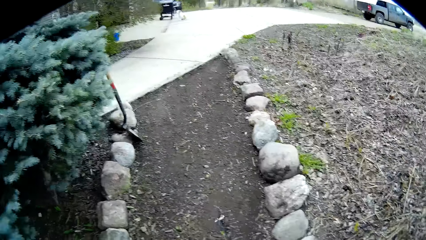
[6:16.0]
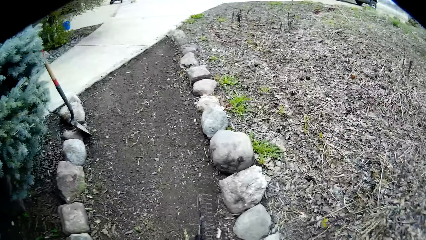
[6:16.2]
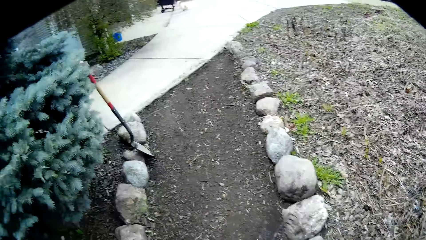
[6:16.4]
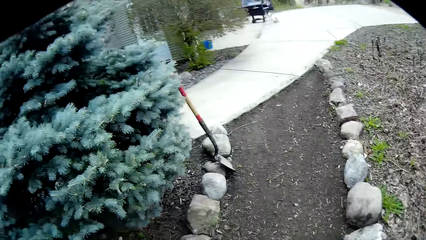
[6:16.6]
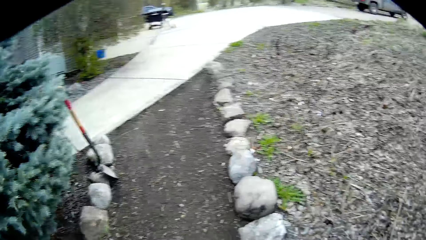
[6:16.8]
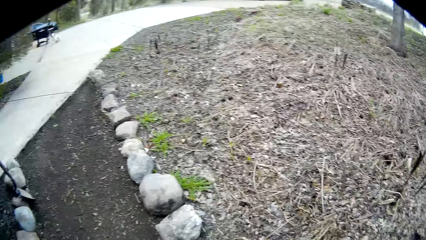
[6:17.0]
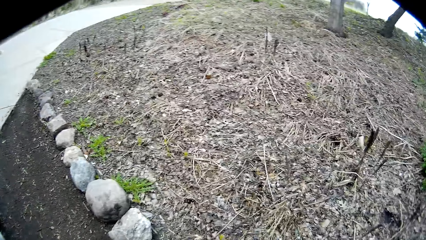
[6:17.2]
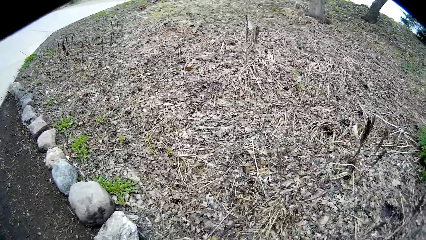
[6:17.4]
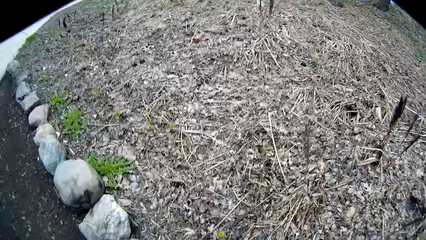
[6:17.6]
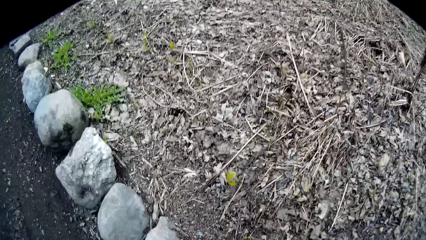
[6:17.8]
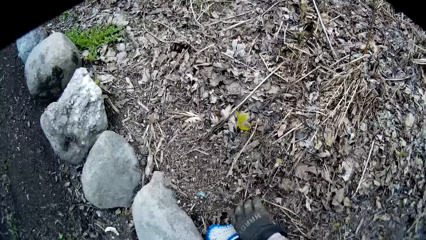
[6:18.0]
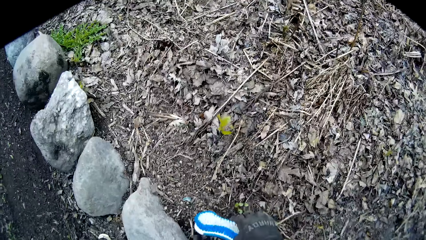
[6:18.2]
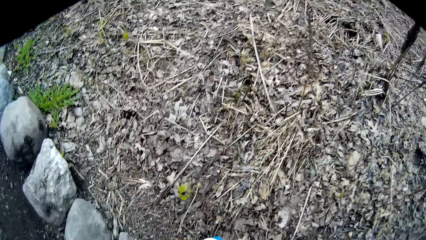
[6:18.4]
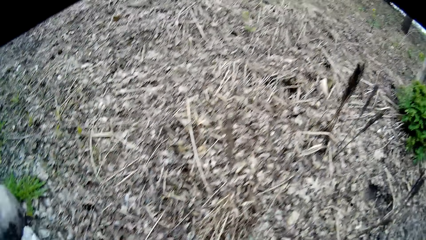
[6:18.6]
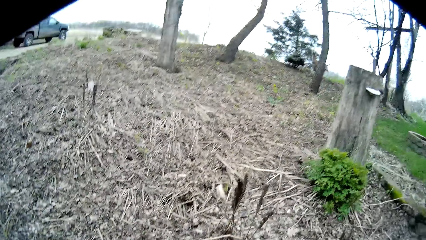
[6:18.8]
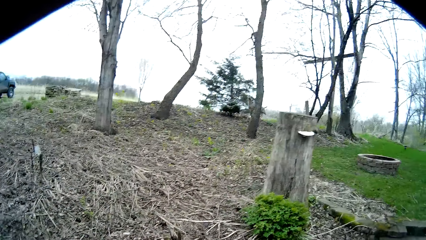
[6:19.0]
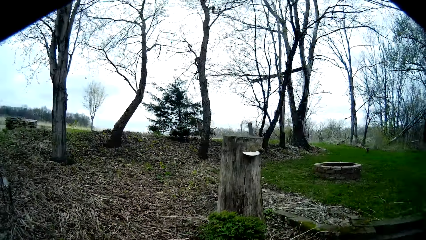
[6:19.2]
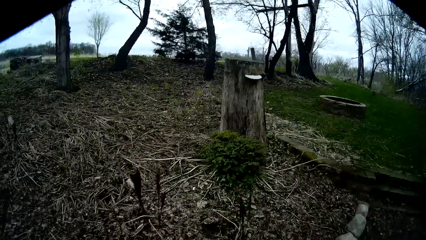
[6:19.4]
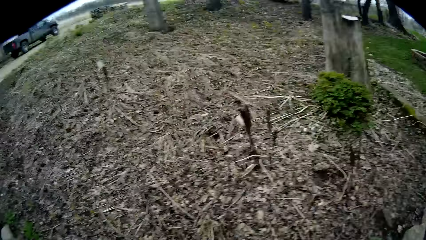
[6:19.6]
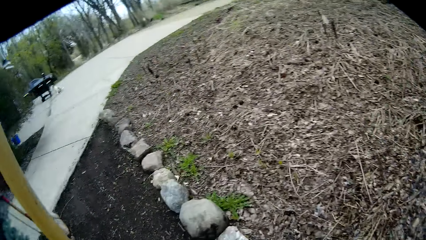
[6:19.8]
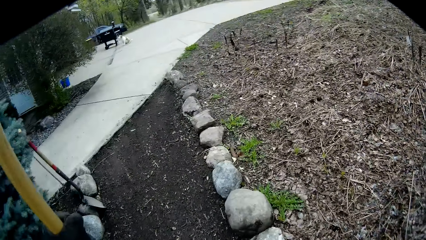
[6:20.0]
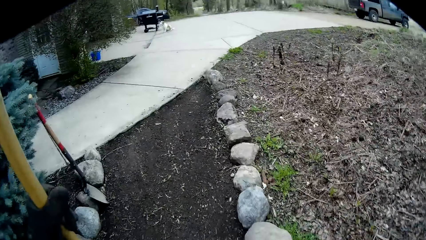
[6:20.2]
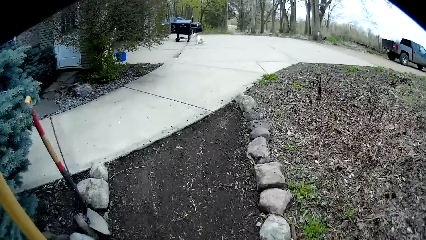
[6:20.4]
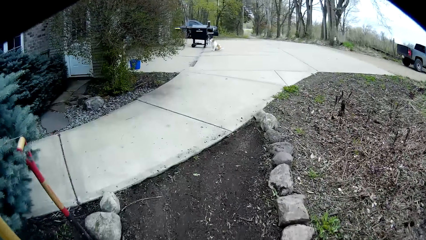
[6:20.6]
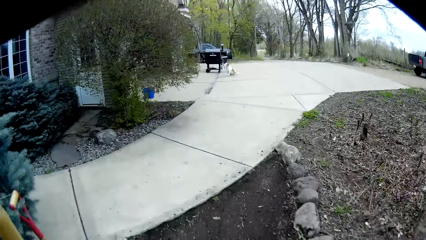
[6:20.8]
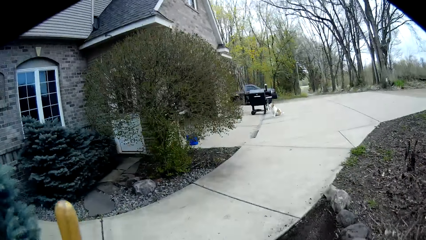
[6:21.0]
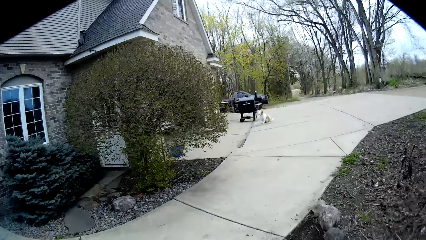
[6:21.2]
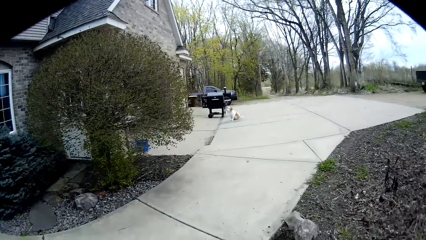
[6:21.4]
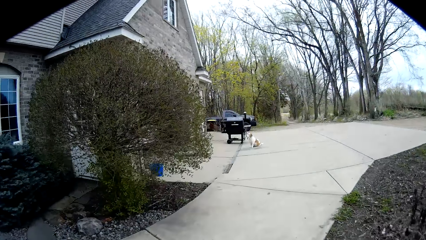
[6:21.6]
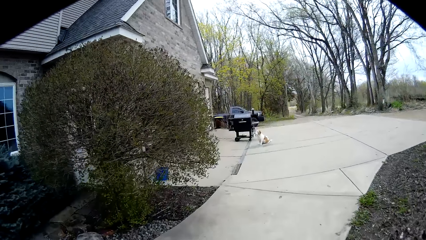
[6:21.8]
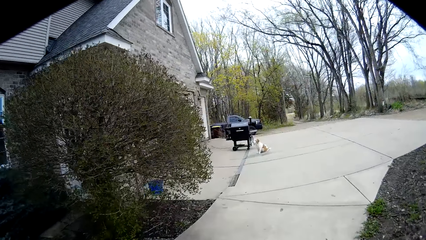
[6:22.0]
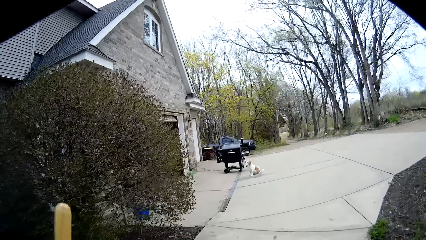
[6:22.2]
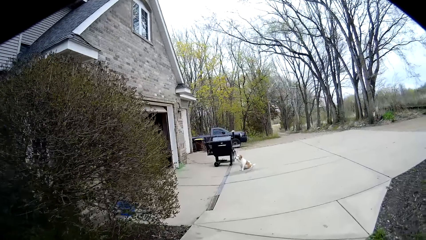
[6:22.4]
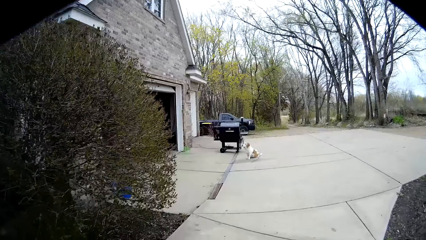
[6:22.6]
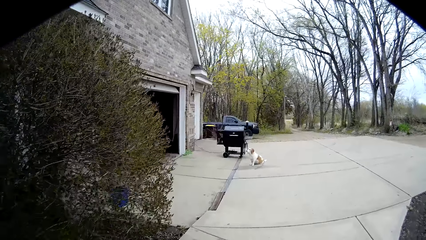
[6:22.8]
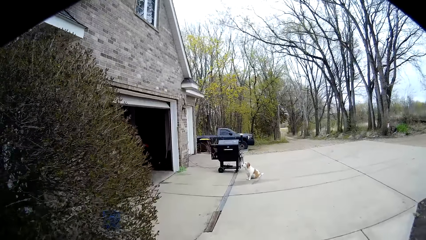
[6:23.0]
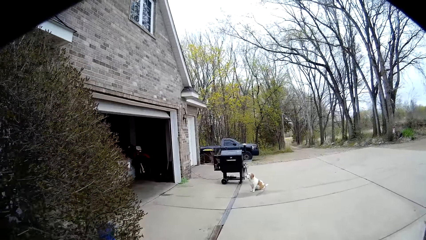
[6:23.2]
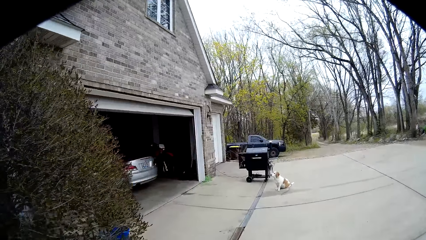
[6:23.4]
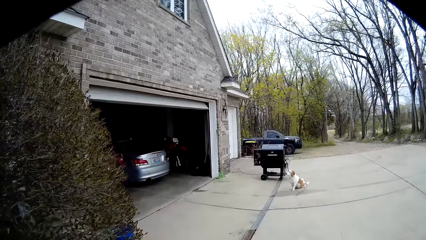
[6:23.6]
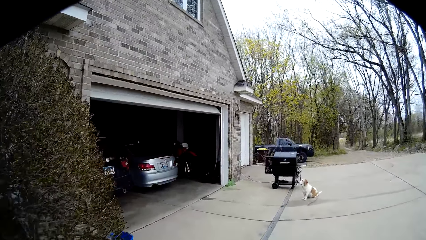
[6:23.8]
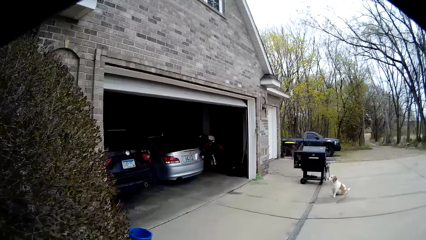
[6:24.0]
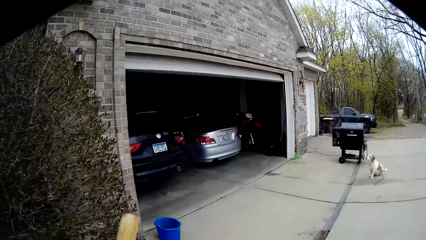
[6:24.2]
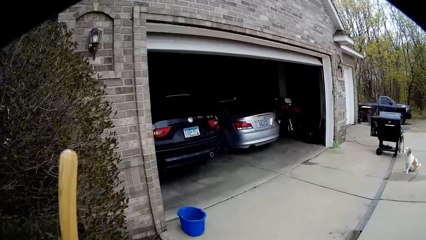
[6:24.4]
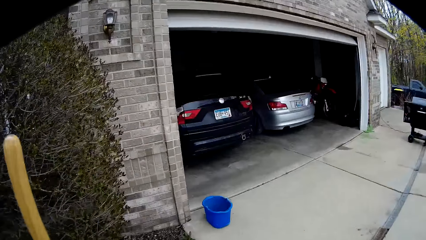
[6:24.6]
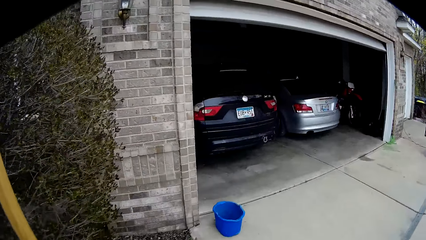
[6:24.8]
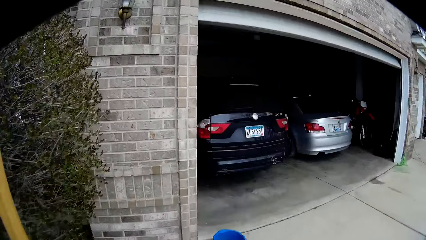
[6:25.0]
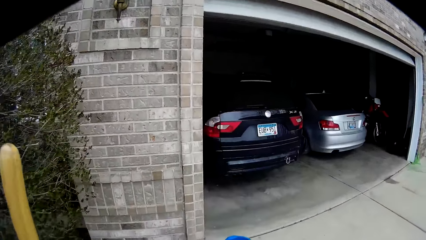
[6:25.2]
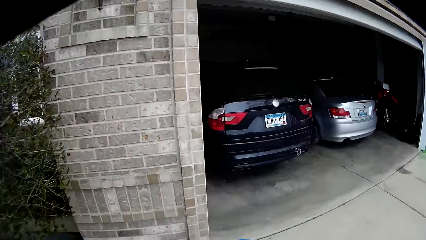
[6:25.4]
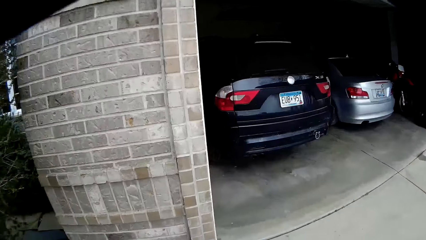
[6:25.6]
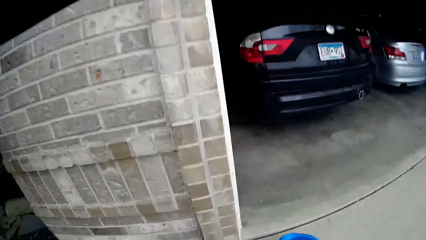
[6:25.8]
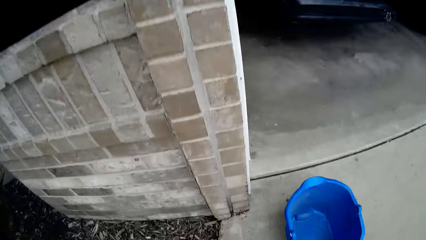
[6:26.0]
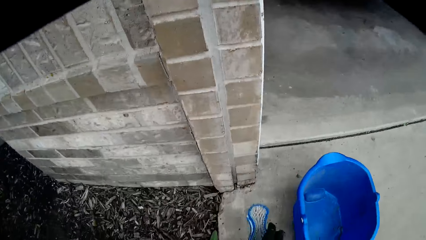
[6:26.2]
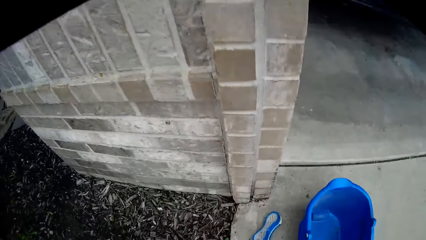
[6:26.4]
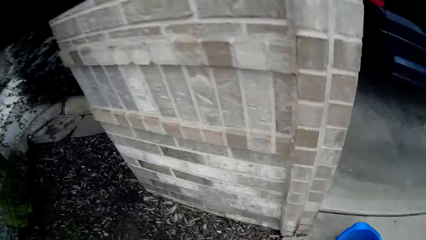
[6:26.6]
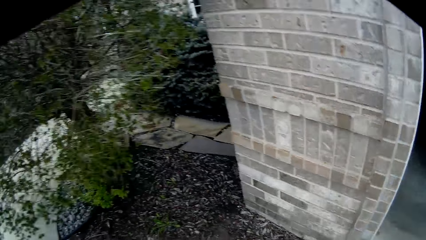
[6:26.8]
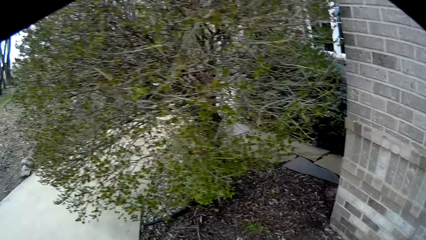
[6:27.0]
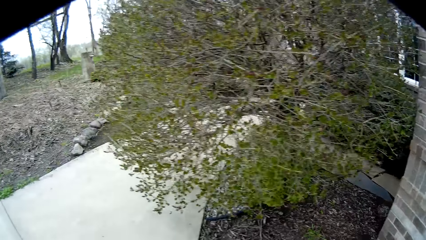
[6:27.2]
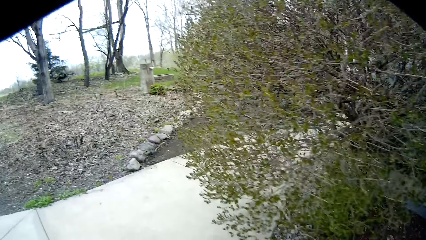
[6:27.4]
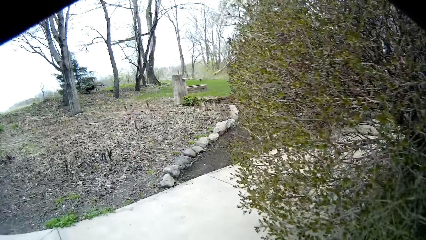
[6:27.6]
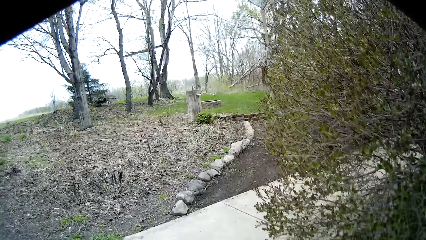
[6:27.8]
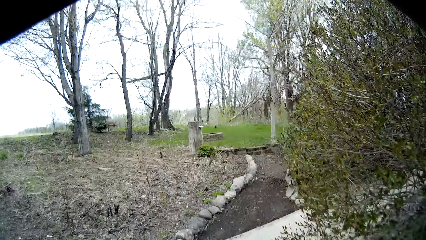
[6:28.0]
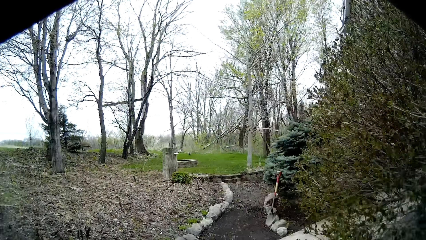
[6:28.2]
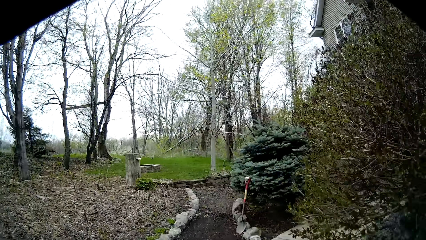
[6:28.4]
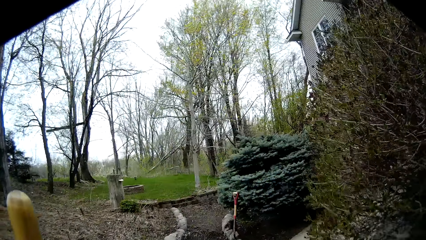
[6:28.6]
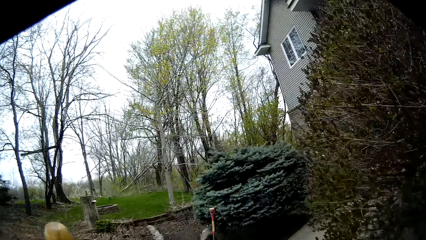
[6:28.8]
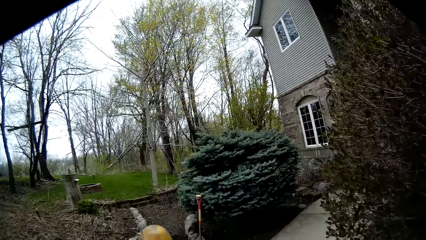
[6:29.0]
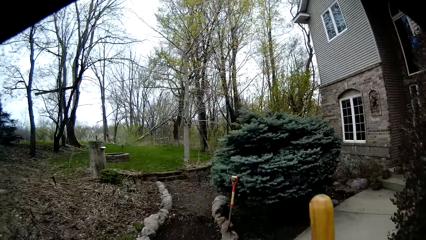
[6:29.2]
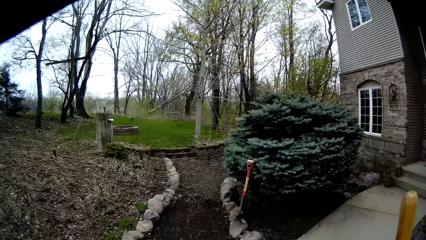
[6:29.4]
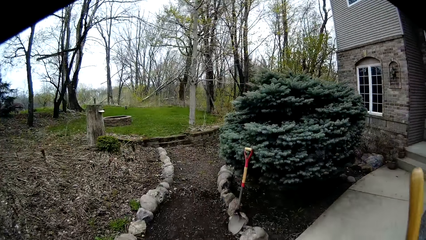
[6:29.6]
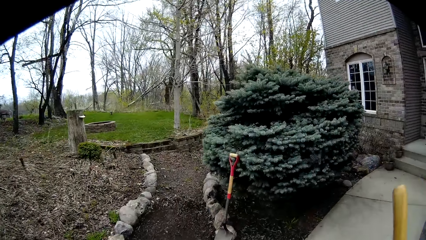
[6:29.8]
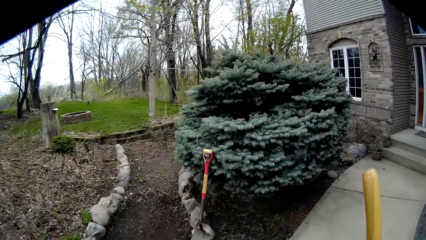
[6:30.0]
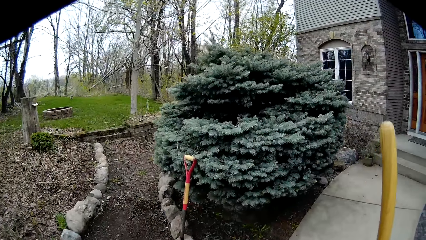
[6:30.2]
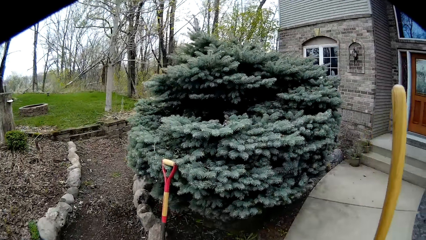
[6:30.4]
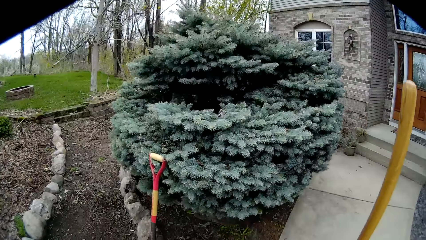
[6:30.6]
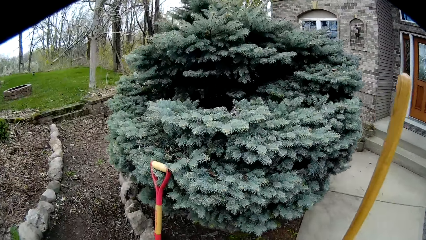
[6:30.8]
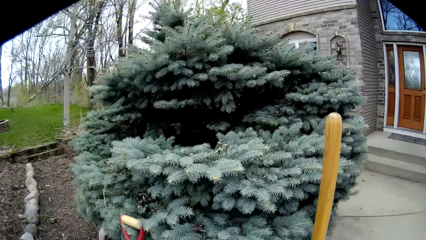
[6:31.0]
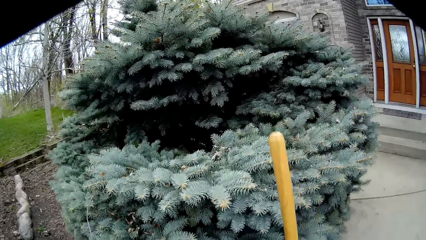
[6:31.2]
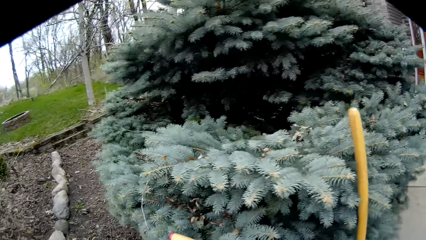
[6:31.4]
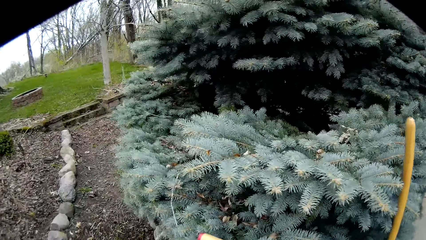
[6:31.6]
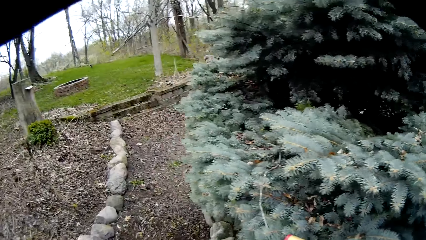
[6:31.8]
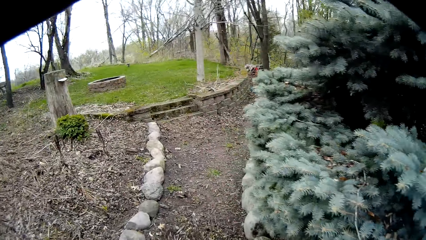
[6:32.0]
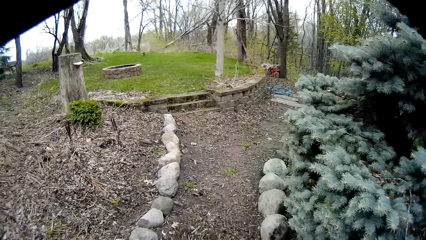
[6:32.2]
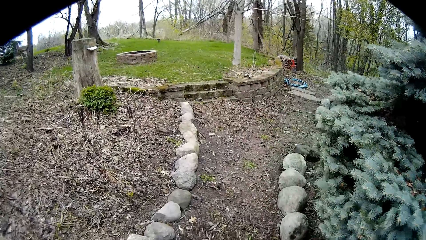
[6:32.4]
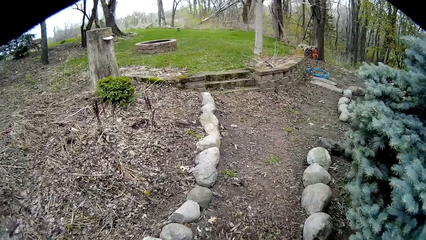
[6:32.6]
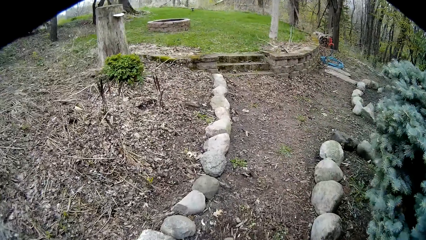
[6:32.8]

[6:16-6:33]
The camera wearer picks a brush from the floor with his right hand. He walks towards the garage. He drops the brush on the floor with his right hand. He steps on the brush. He walks towards the orchard. He drops the rake on the floor with his right hand.
